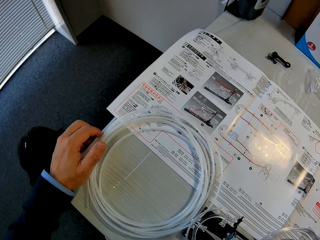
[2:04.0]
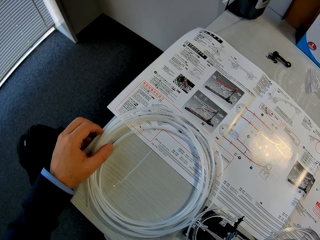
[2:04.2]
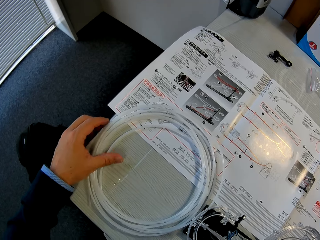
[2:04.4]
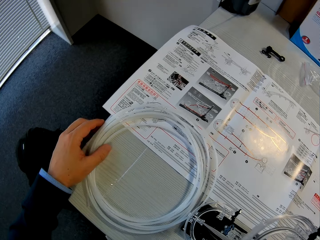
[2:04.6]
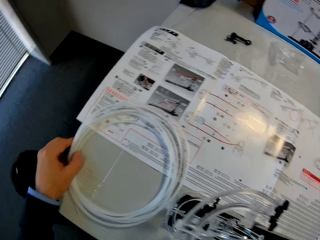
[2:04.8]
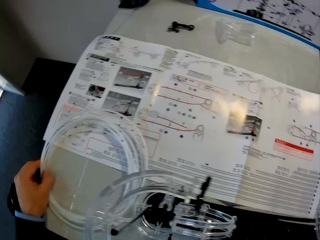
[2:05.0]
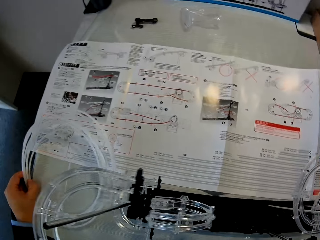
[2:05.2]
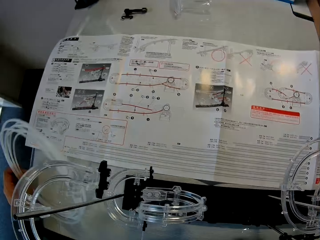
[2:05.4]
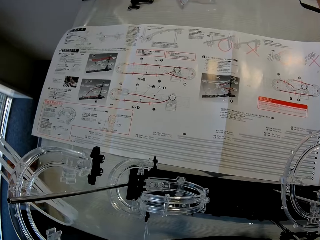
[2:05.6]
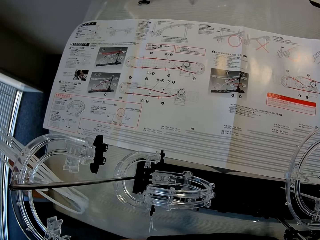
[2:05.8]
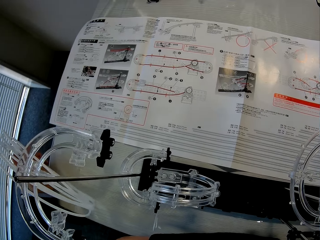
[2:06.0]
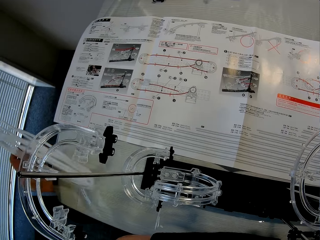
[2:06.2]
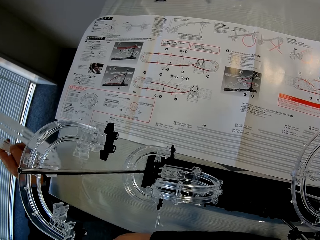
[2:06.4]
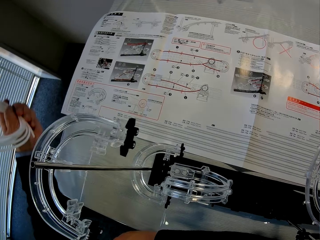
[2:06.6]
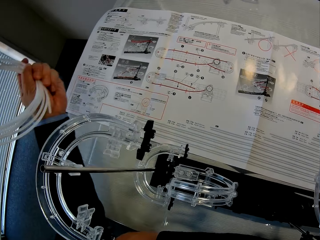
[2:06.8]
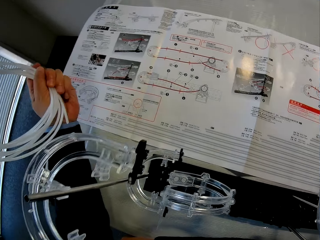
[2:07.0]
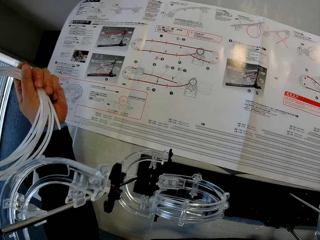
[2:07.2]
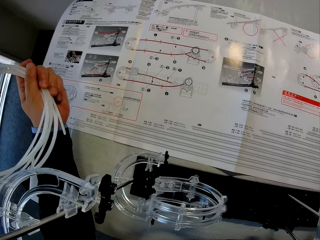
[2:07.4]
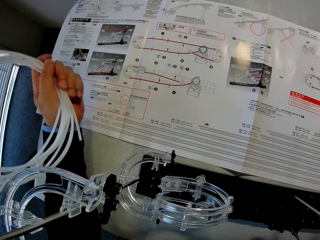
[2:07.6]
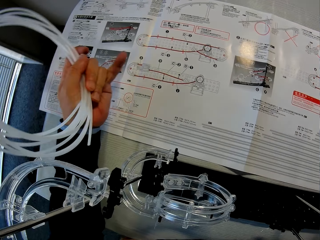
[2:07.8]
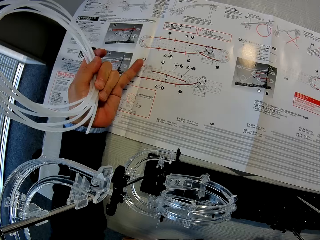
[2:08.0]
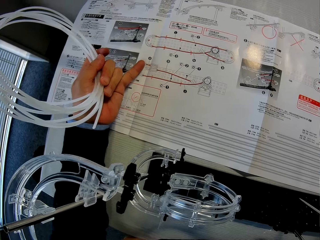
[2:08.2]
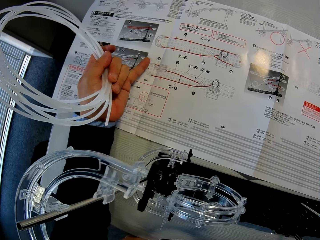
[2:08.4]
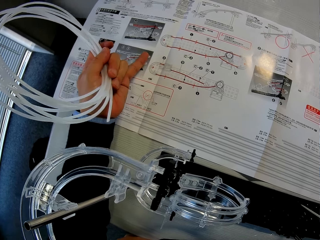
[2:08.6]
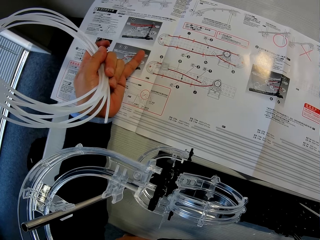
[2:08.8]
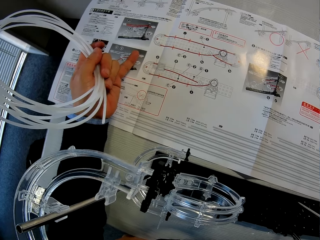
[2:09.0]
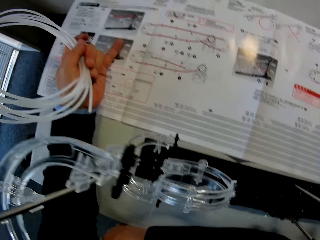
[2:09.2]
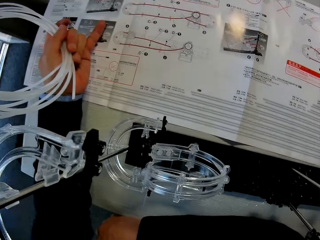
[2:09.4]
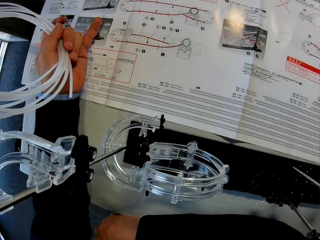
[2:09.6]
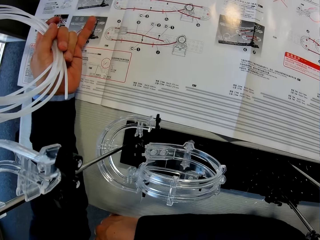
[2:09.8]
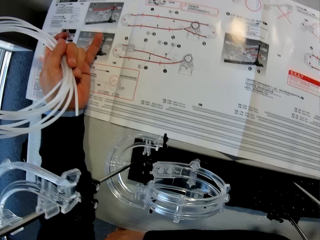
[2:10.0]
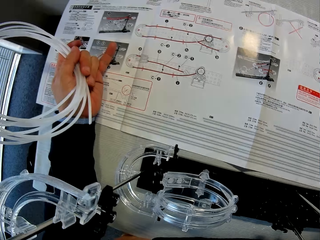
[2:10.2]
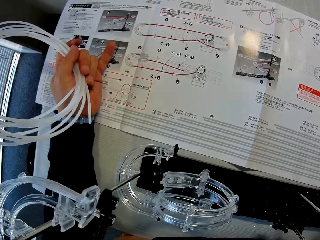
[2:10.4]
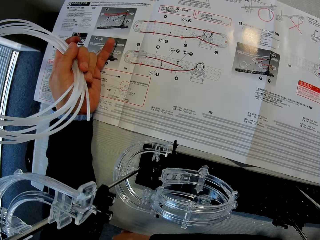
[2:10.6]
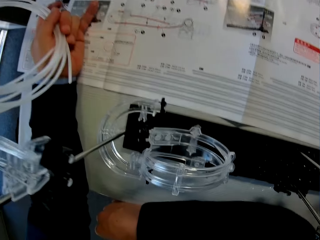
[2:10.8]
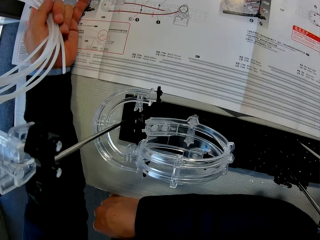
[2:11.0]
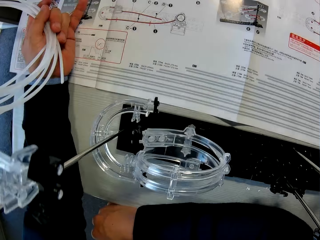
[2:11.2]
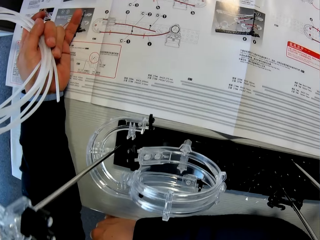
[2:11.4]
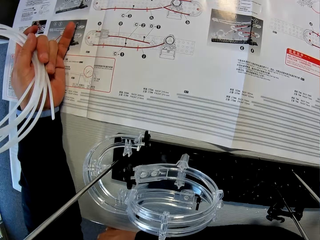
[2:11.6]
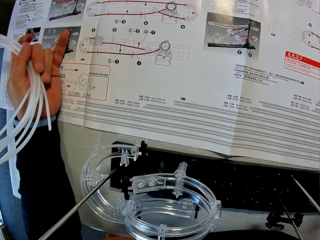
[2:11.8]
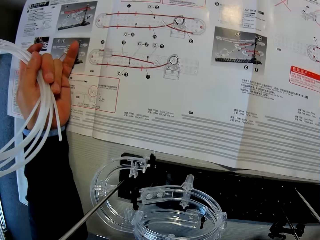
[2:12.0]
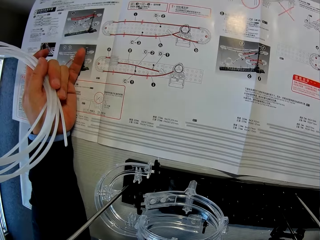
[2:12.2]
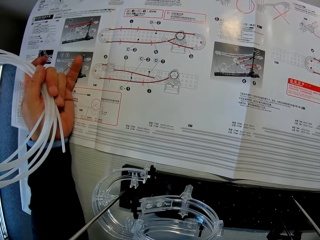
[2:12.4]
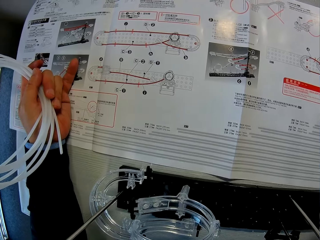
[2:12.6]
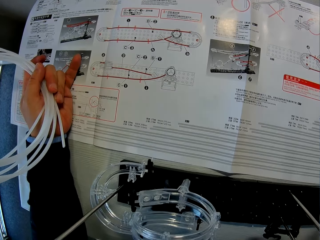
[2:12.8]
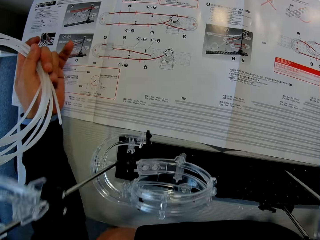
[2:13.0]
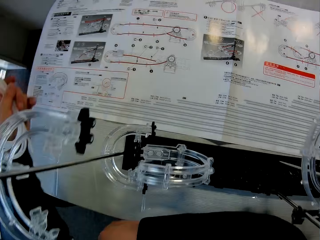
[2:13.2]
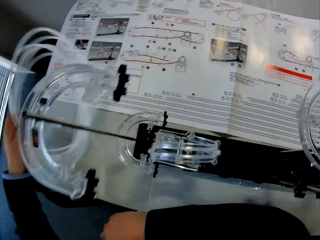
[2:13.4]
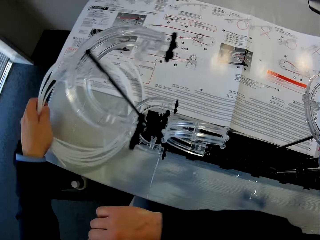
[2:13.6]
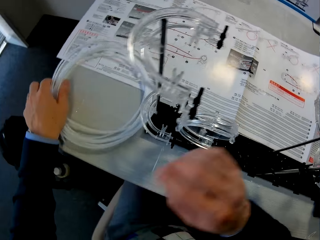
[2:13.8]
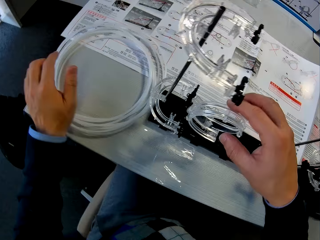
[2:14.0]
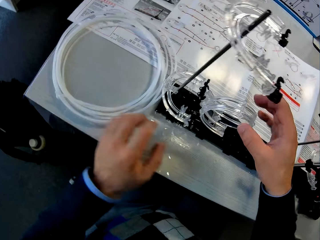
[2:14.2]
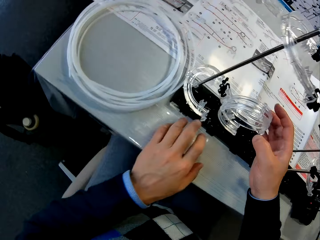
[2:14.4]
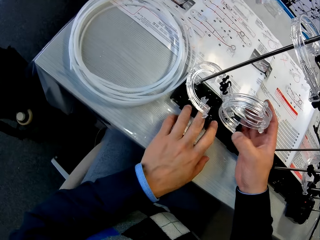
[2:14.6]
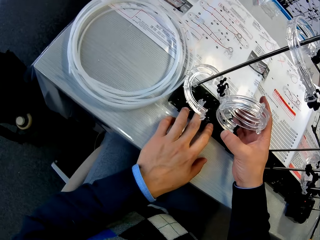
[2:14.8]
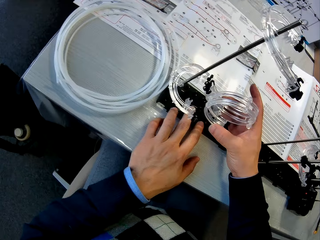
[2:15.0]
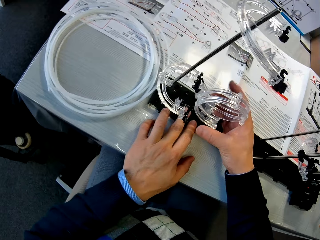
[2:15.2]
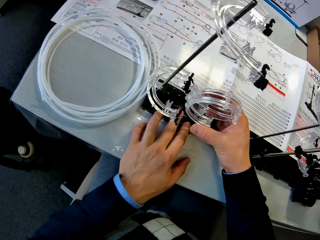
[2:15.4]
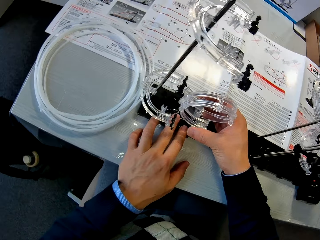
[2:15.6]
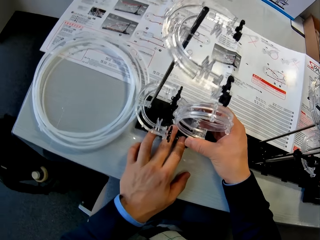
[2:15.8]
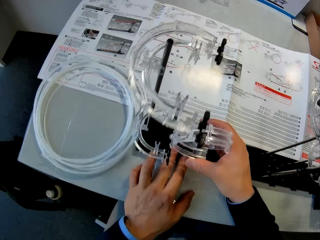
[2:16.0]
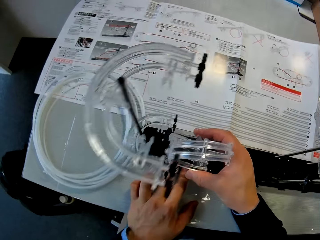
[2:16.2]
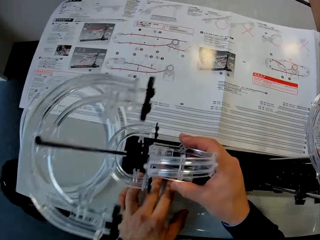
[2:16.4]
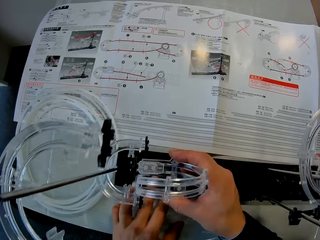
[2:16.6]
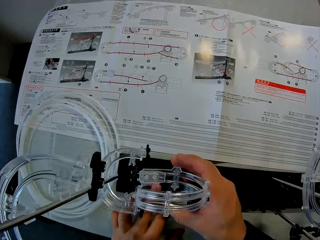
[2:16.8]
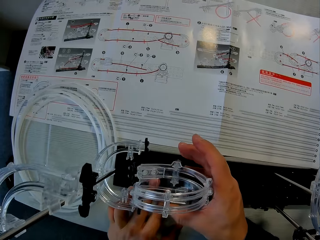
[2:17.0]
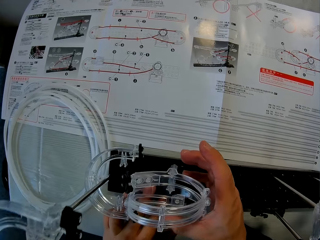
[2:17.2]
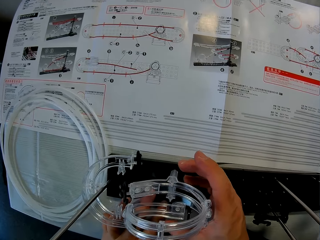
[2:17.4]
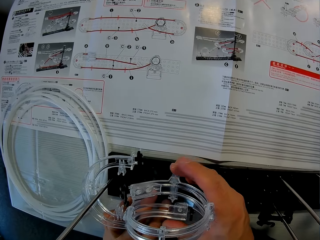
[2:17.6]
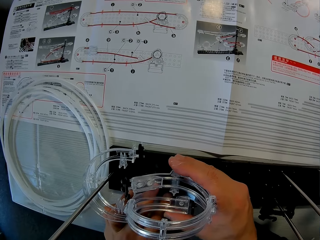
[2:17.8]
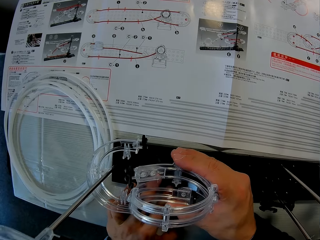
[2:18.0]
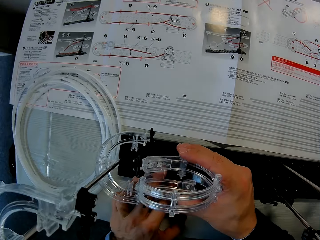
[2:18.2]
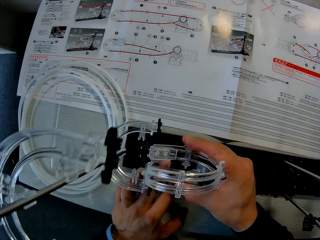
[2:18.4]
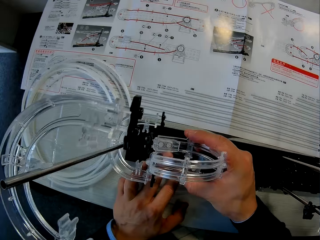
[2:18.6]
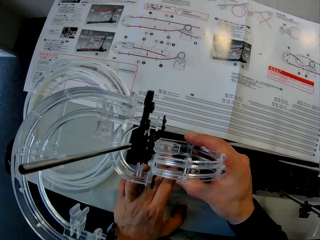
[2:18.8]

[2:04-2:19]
The camera wearer carries the rolled cable. They drop the rolled cable. They adjust a component of the toy setup.

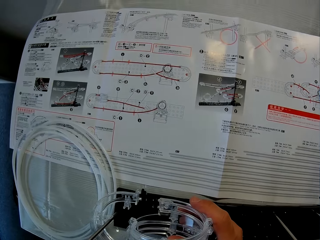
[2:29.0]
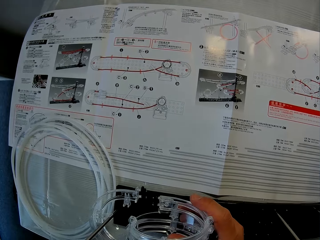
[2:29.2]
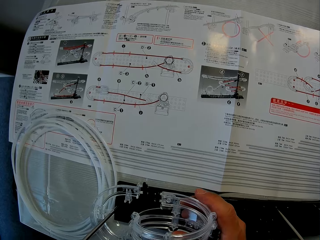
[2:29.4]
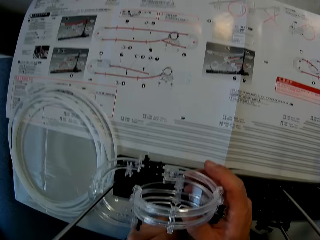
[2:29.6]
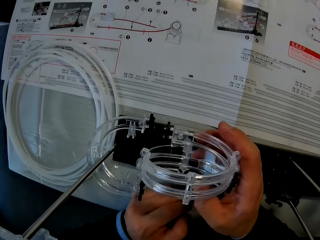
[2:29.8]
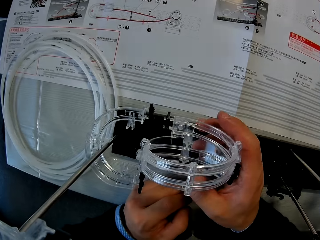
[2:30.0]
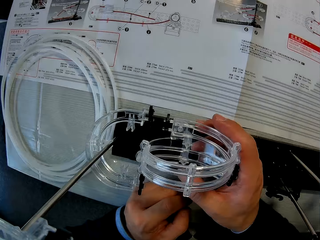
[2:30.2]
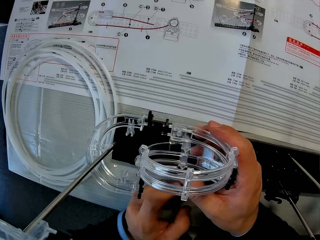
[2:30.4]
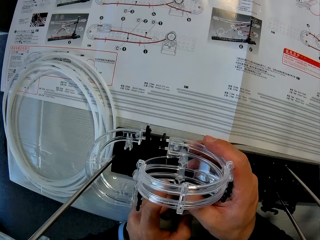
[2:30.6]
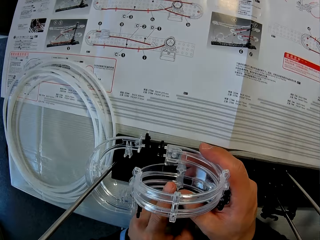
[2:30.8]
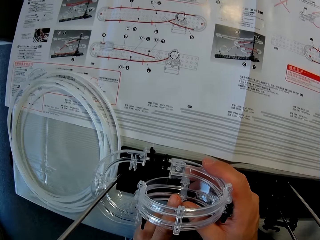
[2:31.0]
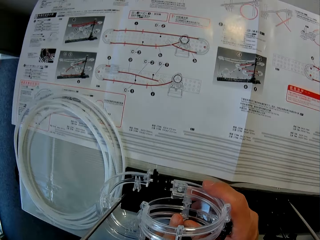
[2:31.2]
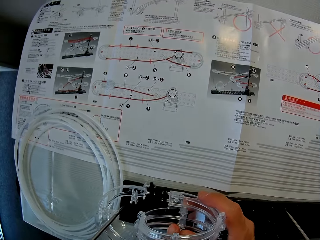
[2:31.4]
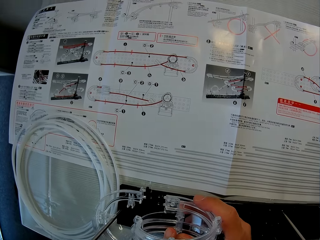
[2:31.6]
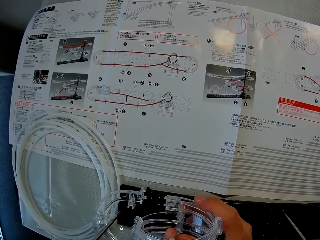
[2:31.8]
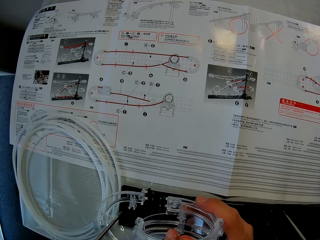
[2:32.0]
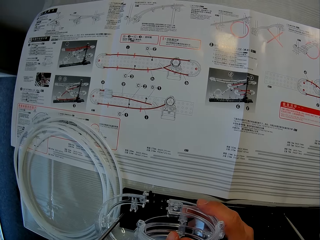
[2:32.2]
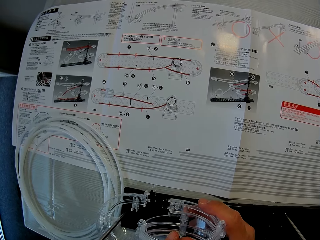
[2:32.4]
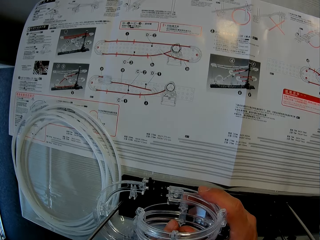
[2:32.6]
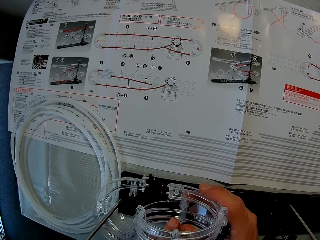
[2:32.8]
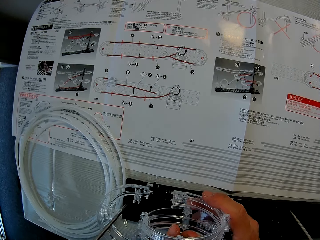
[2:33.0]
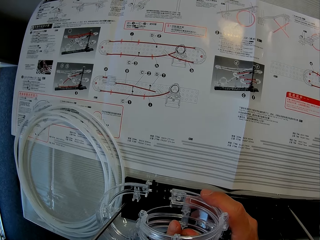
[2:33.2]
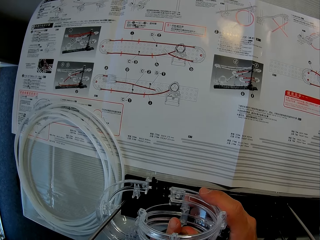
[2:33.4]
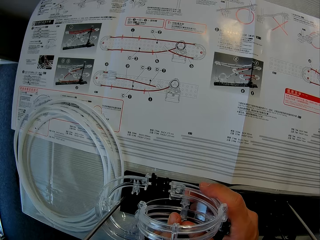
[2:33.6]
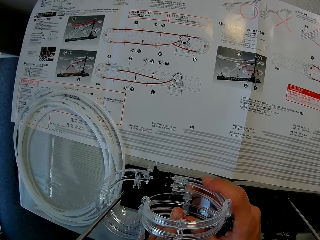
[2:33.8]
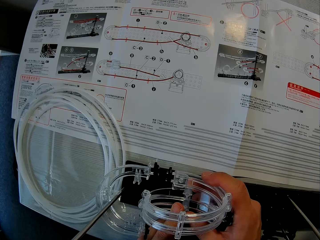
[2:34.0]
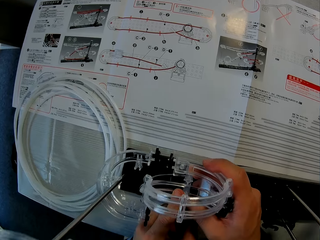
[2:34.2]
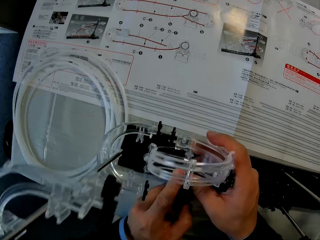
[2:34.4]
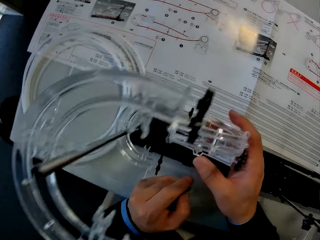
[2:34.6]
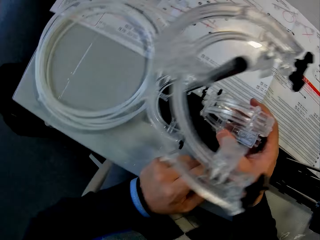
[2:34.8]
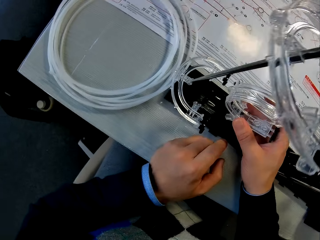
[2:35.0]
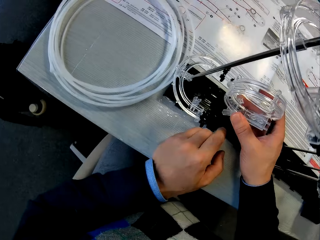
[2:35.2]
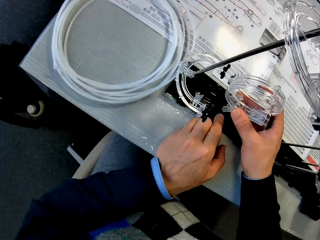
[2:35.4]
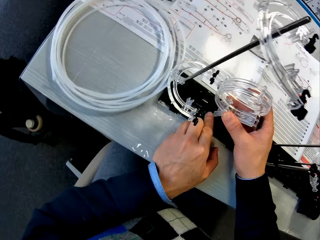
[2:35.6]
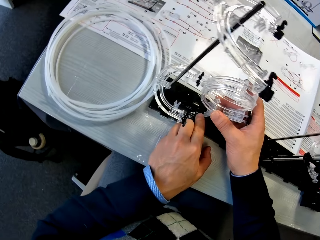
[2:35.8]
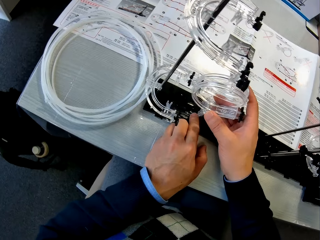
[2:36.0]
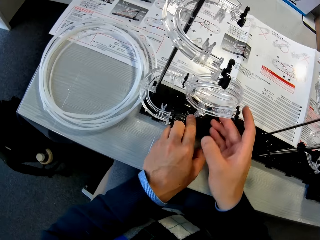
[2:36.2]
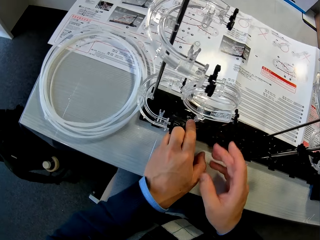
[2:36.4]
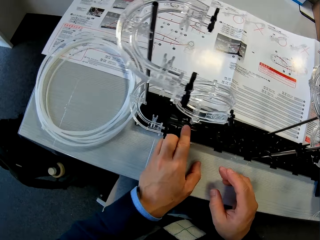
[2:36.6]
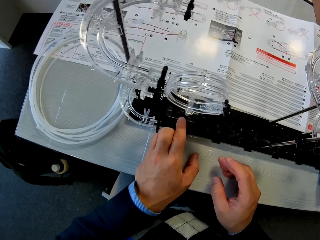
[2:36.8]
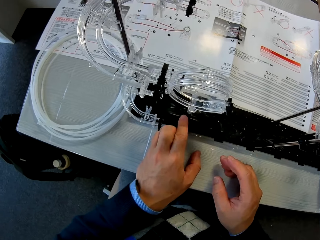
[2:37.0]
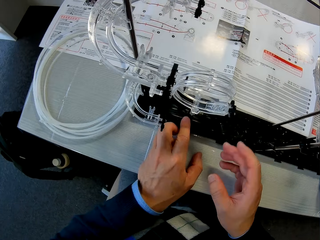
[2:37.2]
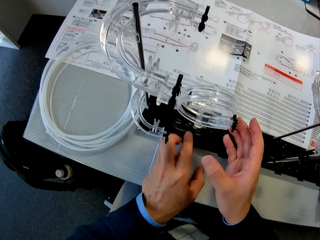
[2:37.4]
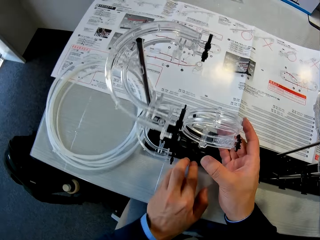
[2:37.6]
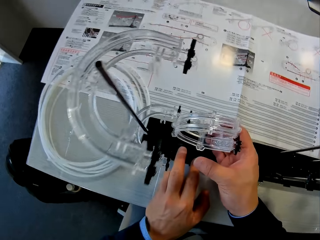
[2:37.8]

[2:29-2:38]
The camera wearer detaches the component of the toy setup.
